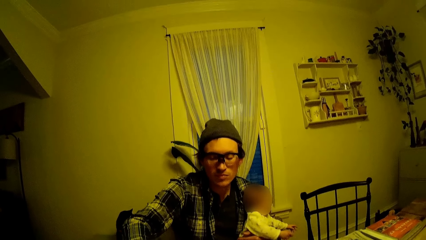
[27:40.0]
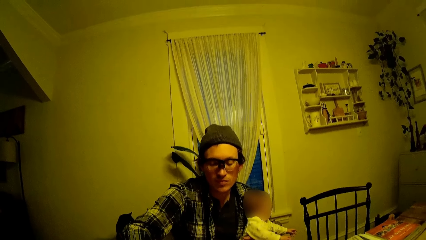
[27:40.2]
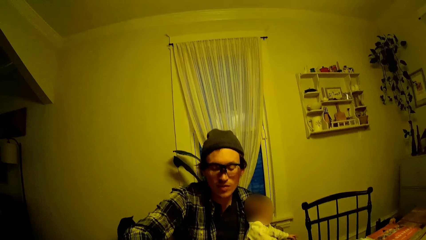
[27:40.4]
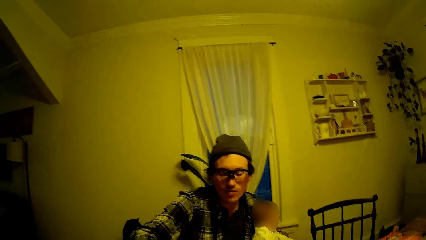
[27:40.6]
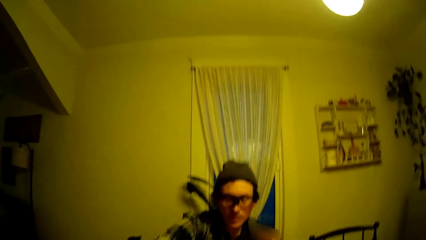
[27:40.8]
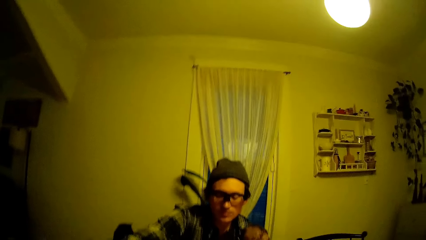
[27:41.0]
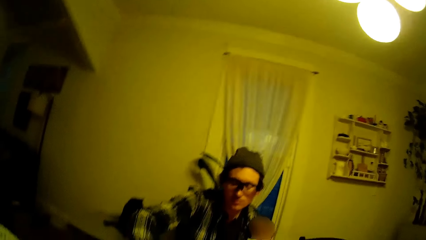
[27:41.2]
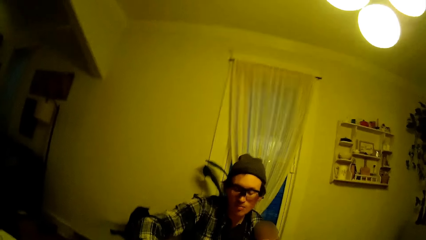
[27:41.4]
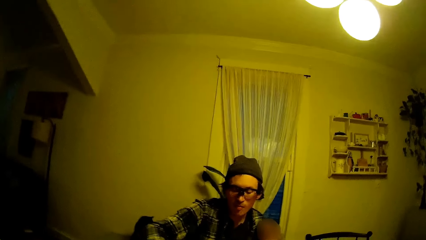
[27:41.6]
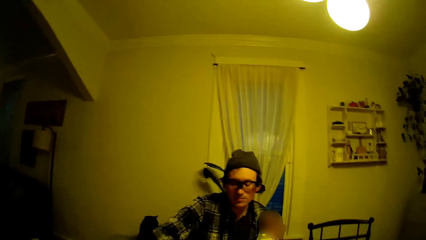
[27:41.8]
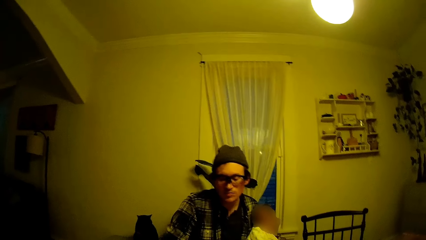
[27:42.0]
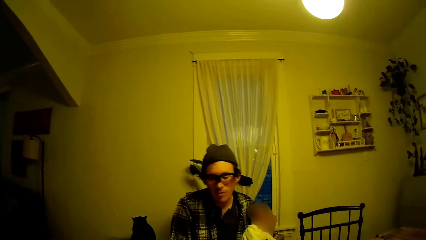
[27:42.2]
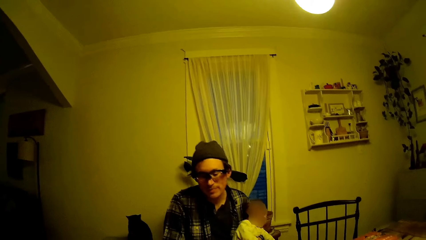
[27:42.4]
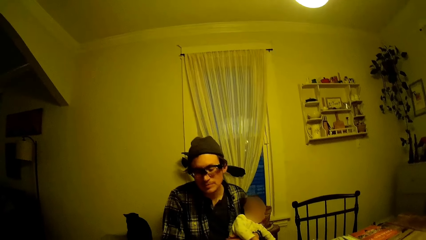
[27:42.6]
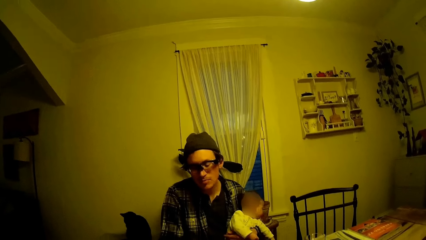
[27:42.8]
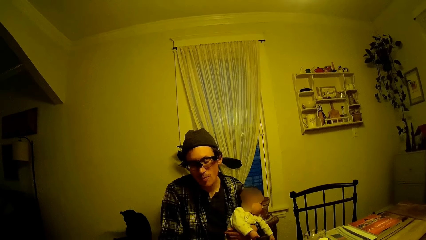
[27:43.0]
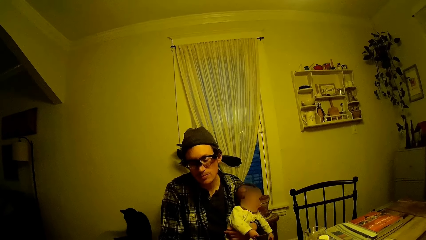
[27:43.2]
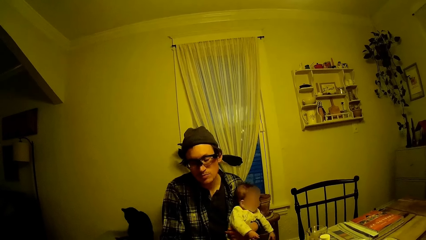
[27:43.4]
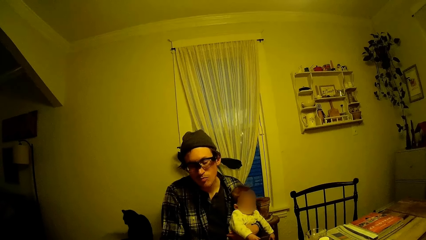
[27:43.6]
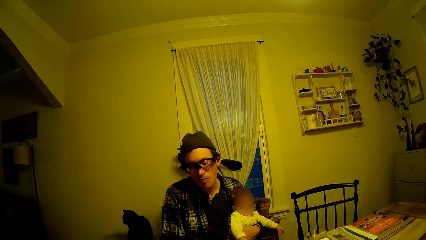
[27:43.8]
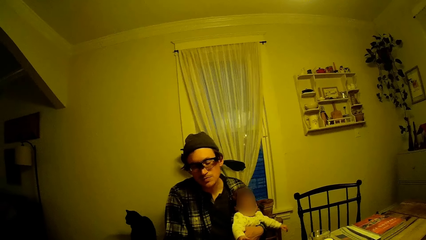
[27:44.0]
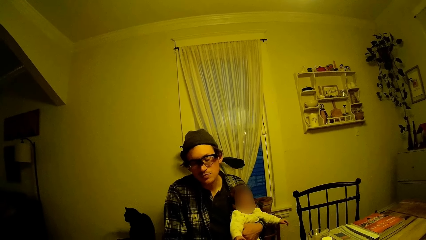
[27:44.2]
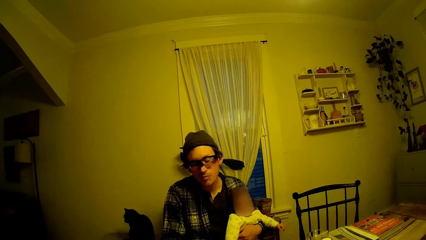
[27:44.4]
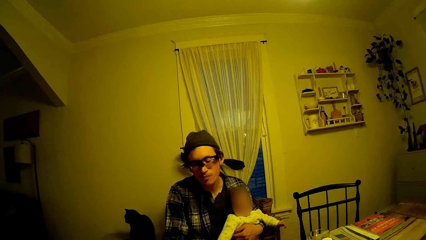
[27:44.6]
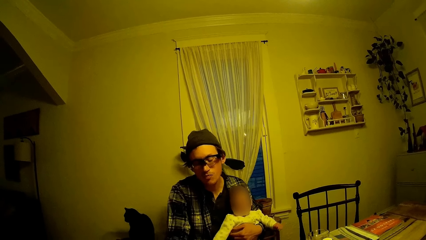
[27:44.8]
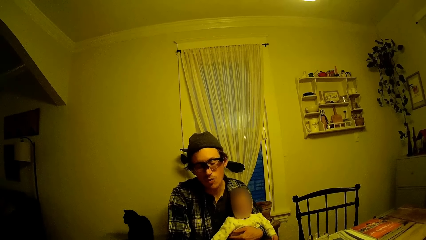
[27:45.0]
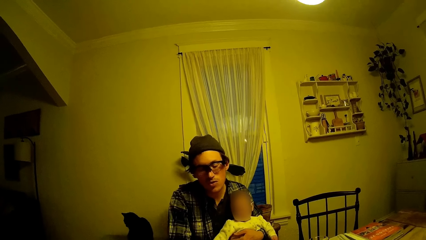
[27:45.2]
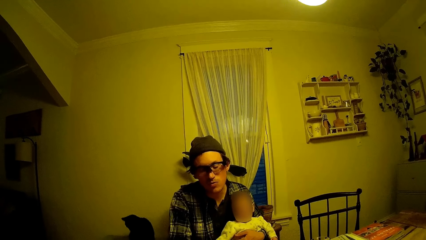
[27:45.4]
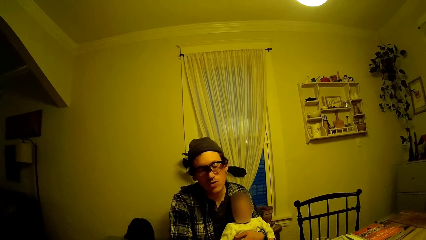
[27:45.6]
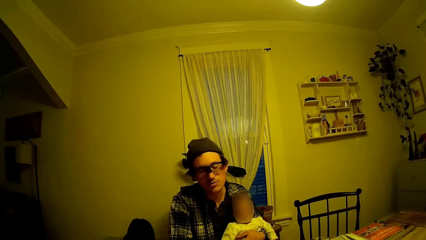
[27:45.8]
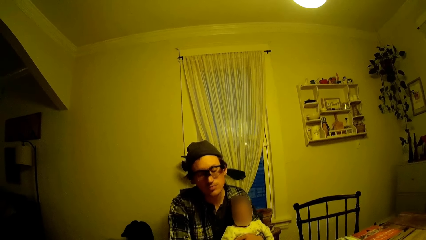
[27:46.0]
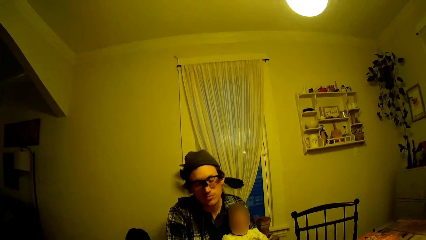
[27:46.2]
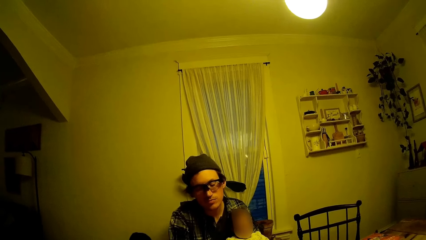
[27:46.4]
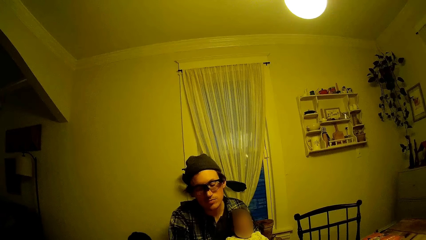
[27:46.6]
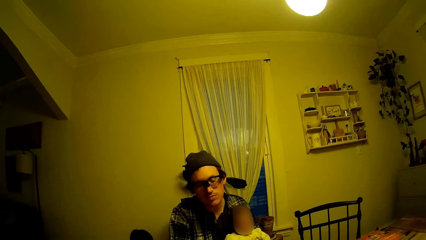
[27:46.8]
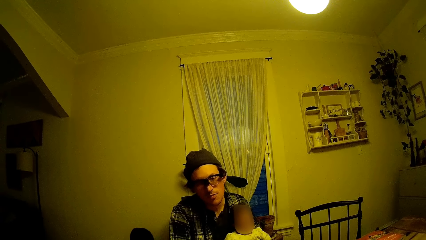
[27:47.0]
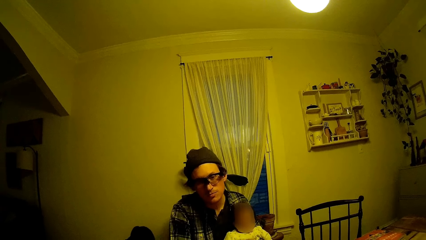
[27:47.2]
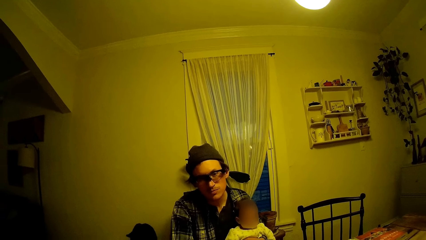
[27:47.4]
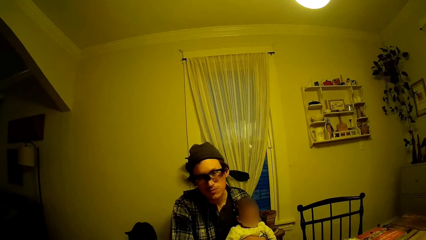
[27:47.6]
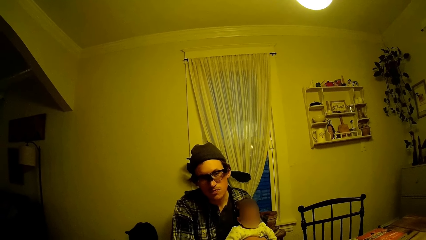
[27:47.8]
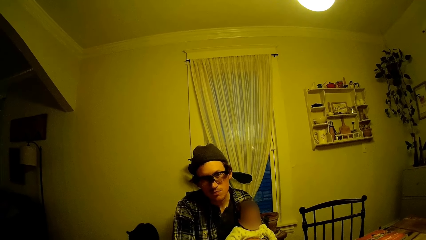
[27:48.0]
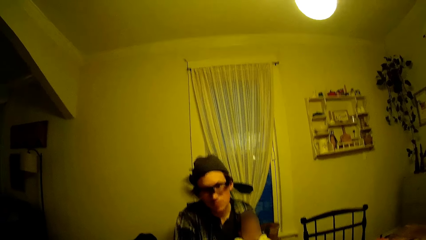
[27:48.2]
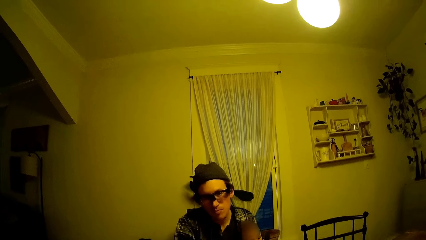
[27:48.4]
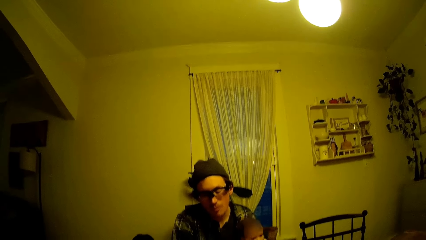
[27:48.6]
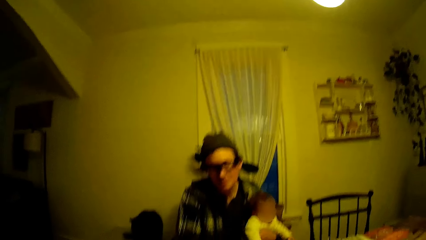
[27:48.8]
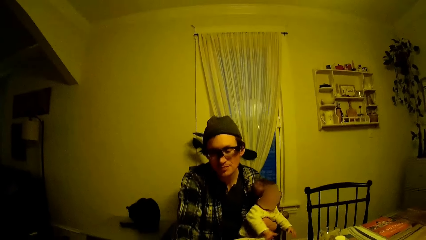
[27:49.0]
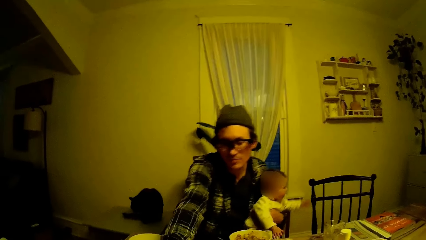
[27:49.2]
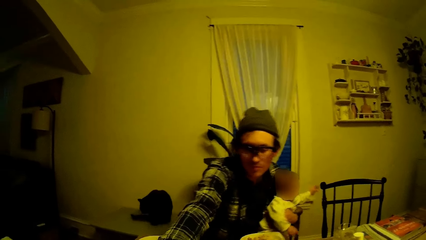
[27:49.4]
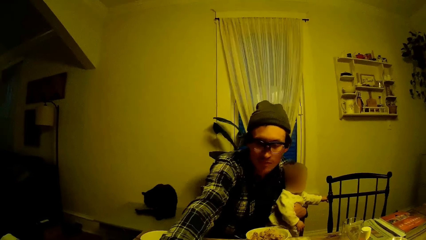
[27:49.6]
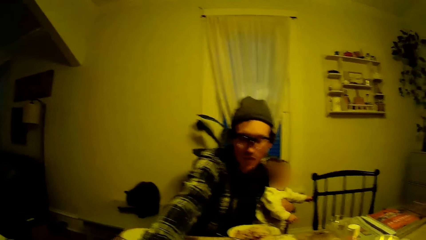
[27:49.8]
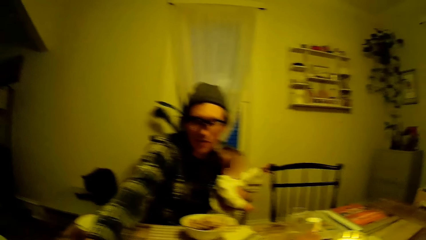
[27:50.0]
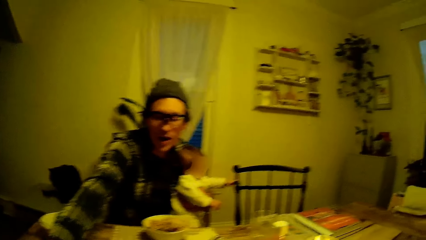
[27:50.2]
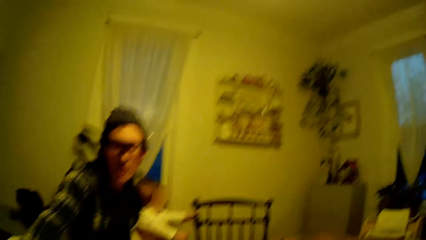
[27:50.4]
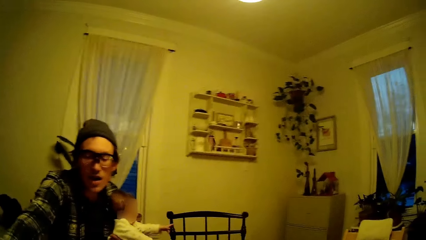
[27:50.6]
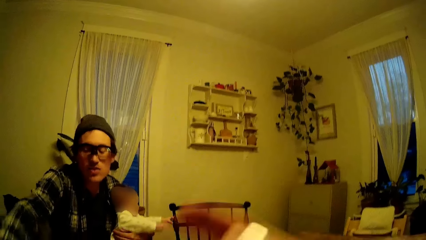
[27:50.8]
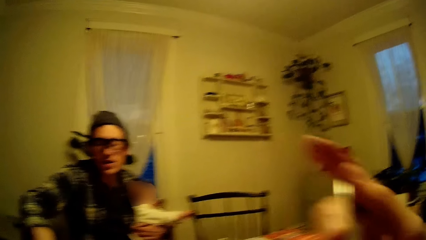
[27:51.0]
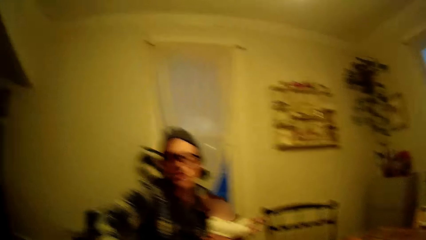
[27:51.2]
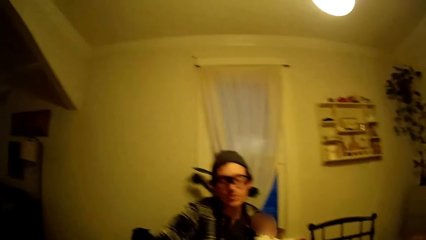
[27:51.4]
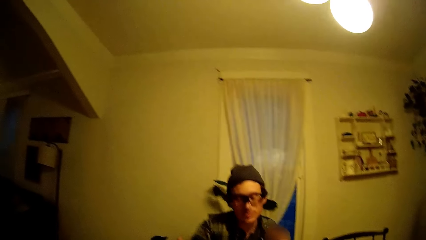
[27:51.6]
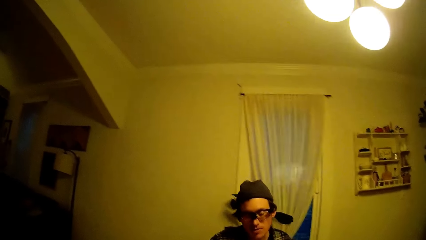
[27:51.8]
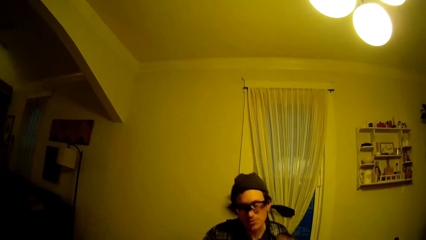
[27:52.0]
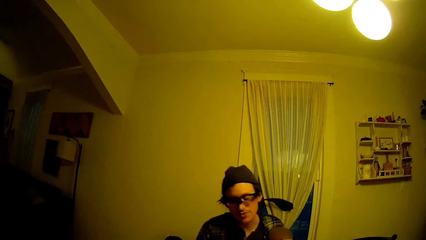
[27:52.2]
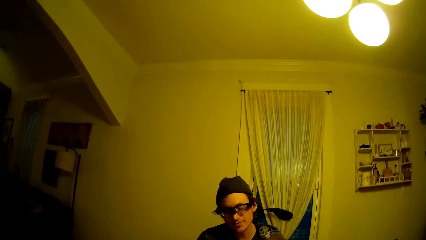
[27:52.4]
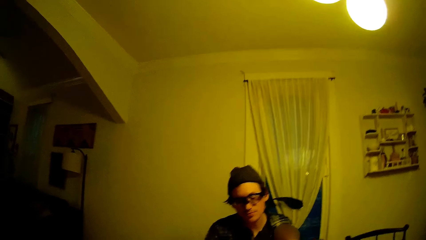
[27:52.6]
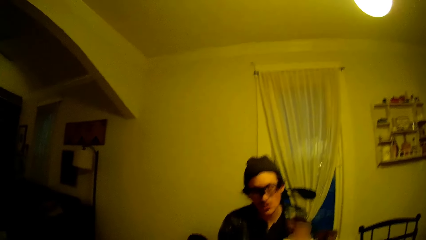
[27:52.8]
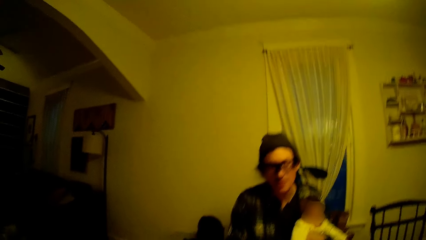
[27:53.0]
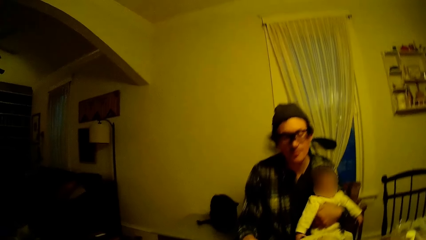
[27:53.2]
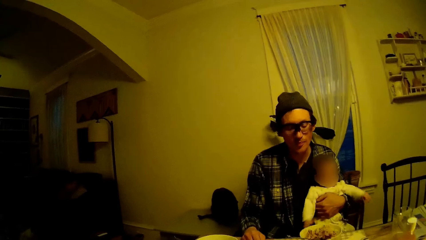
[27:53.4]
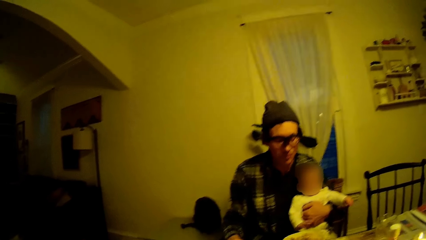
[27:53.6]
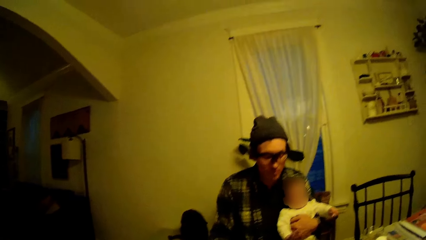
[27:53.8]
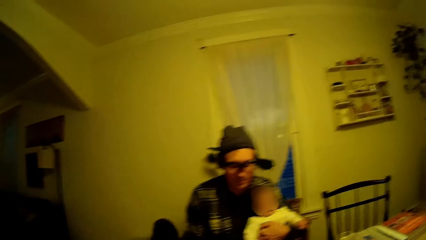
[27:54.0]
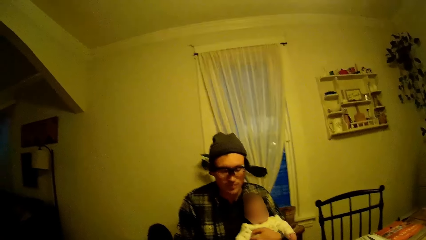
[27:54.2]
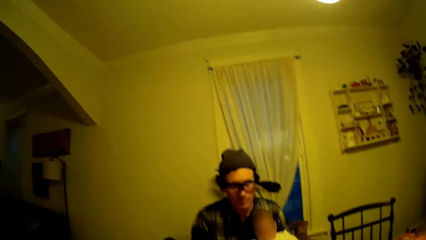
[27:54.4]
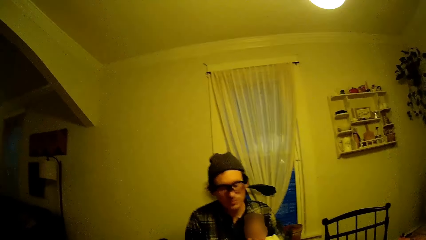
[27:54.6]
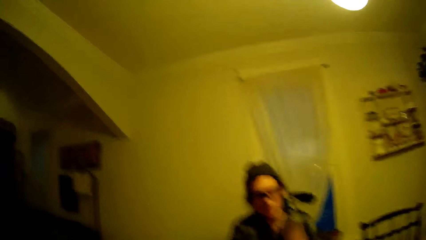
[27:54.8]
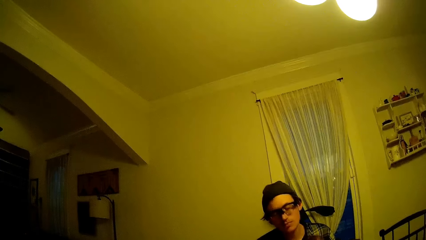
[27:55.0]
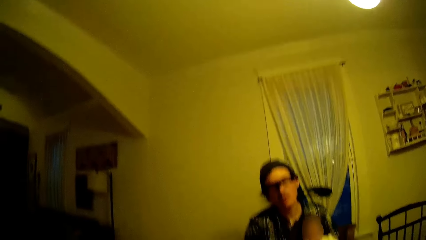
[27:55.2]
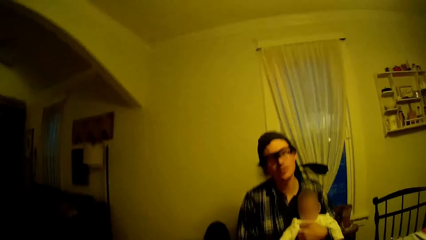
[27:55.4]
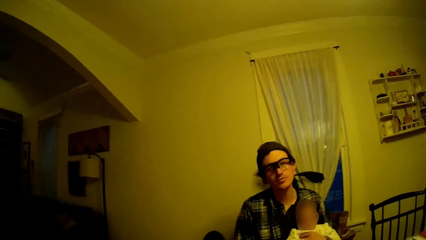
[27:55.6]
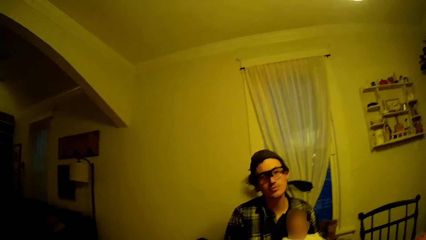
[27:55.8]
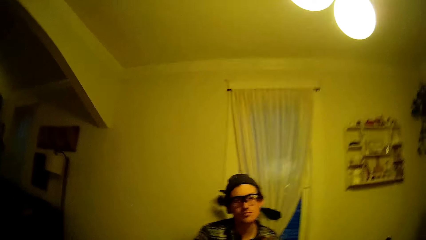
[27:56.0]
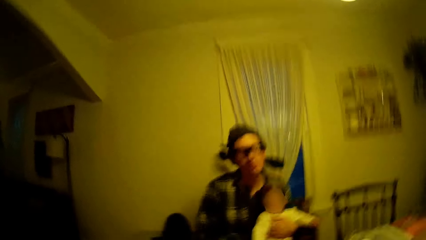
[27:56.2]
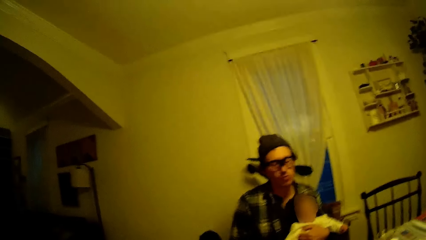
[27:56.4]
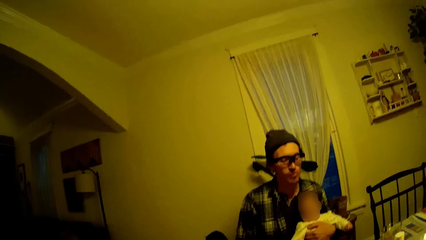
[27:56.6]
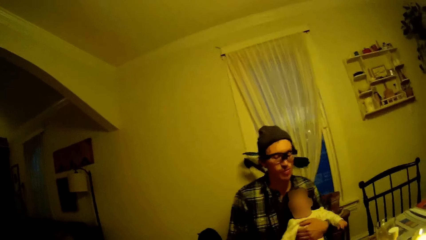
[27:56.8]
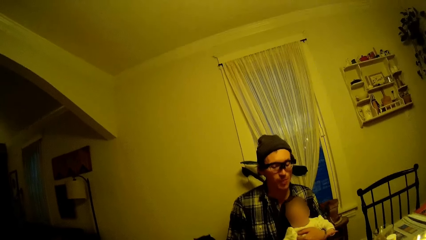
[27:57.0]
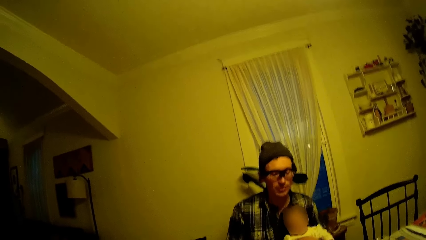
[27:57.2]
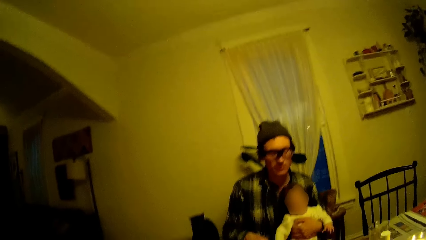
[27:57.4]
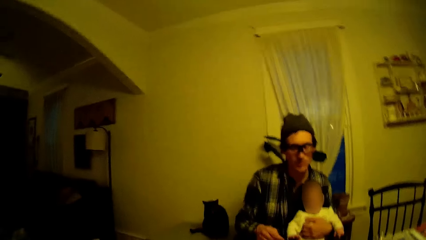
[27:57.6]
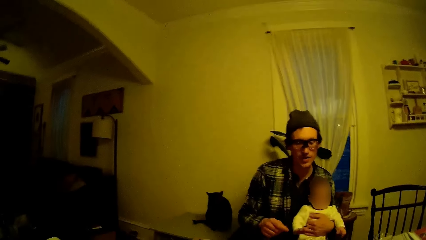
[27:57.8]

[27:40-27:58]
The camera wearer talks to a man. The man talks to the camera wearer. The camera wearer talks to the man. The man moves a hand. The camera wearer moves a hand. The man talks to the camera wearer. The camera wearer talks to the man.
